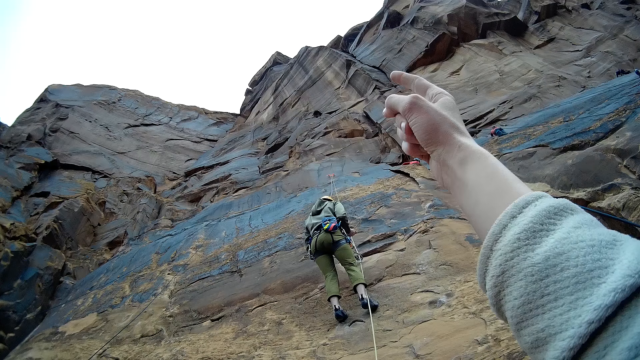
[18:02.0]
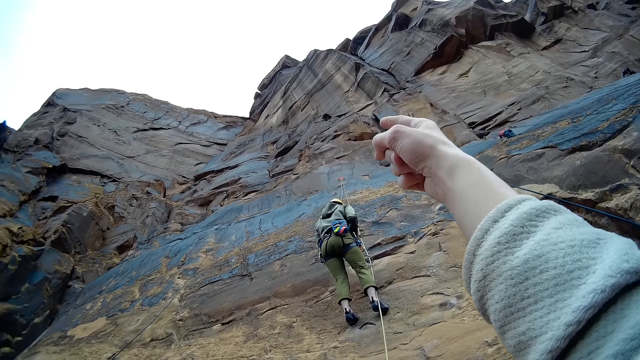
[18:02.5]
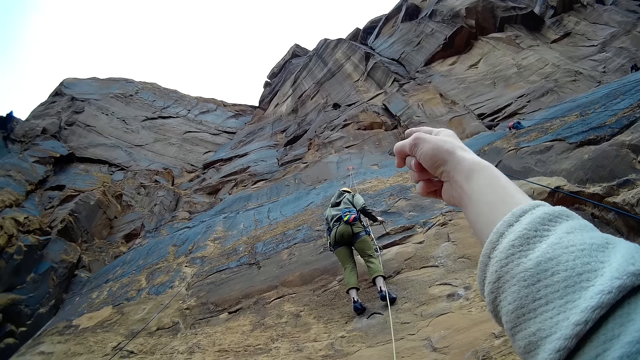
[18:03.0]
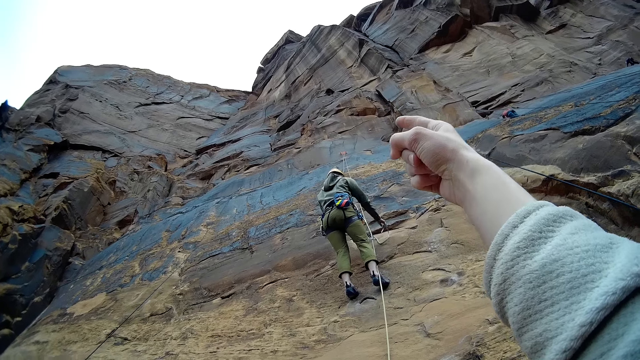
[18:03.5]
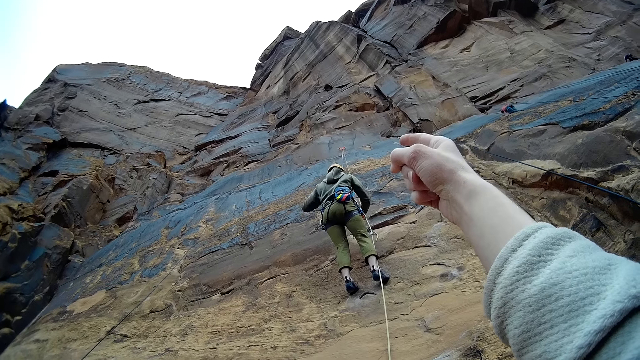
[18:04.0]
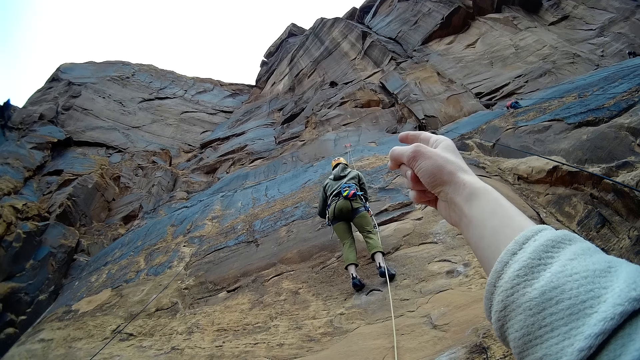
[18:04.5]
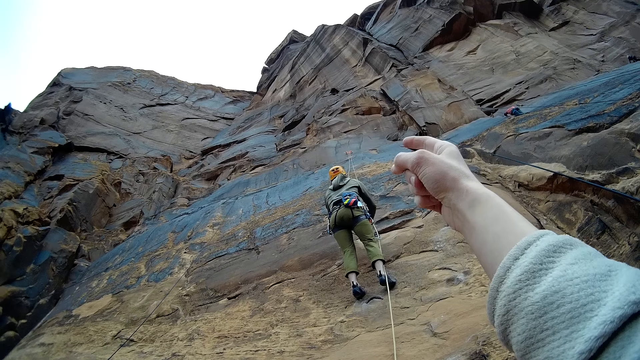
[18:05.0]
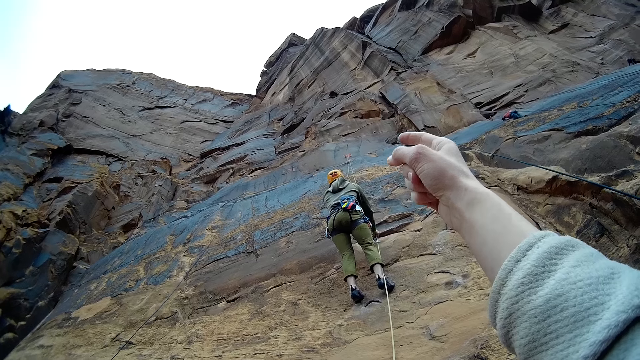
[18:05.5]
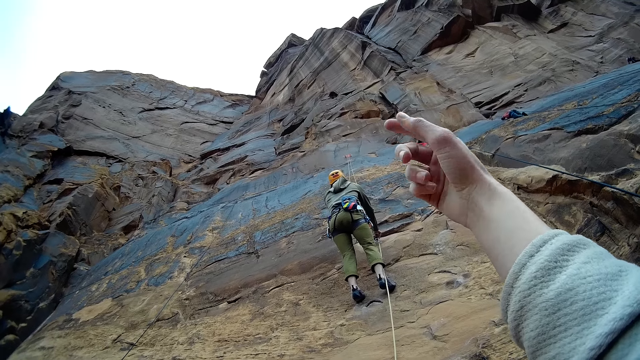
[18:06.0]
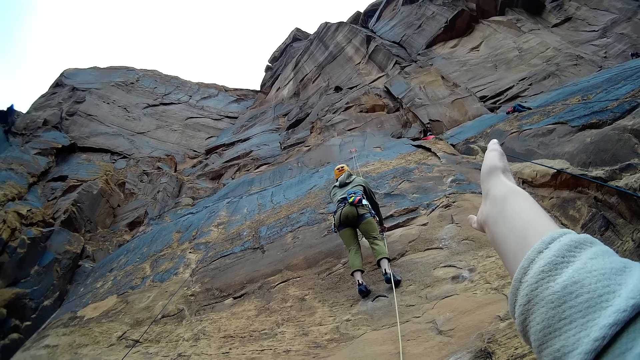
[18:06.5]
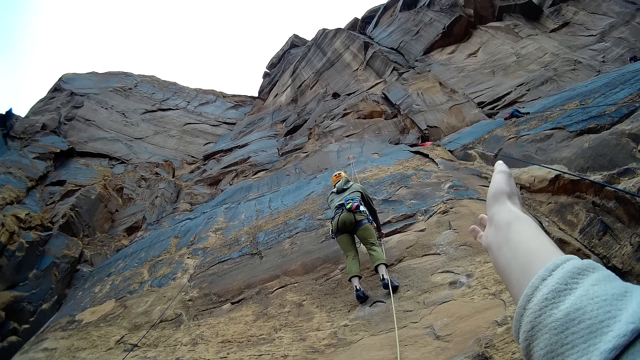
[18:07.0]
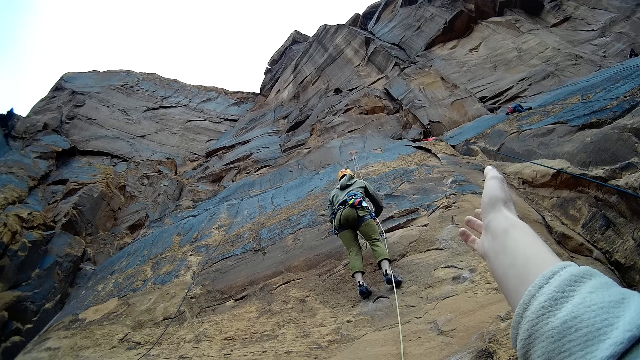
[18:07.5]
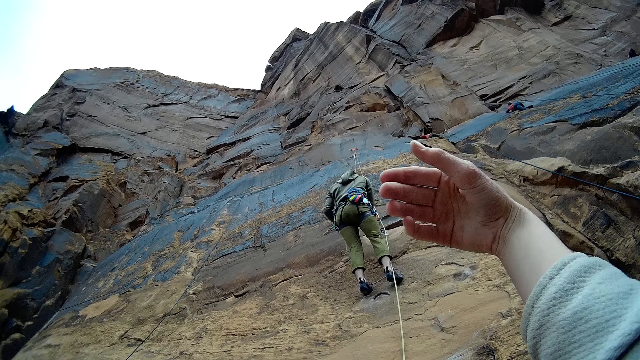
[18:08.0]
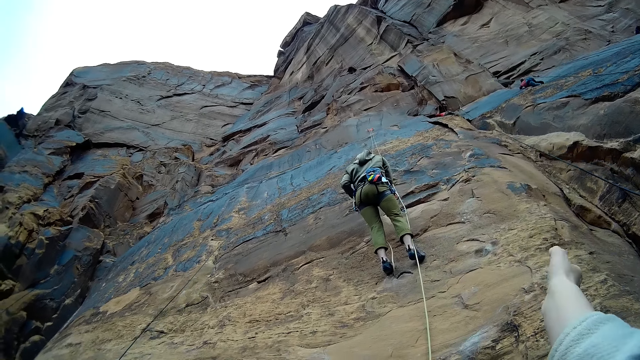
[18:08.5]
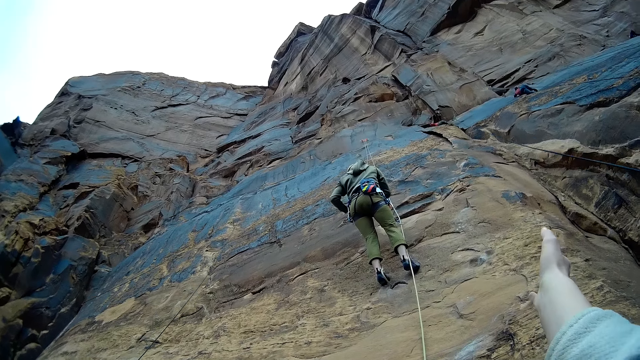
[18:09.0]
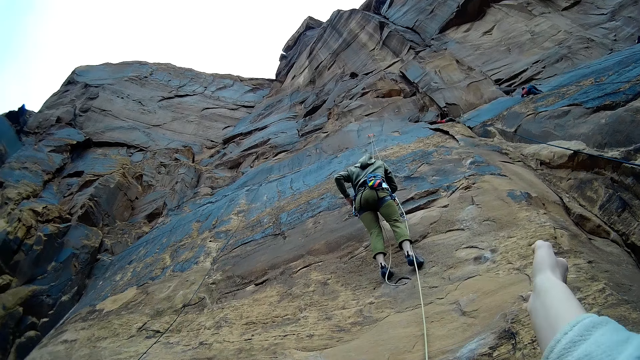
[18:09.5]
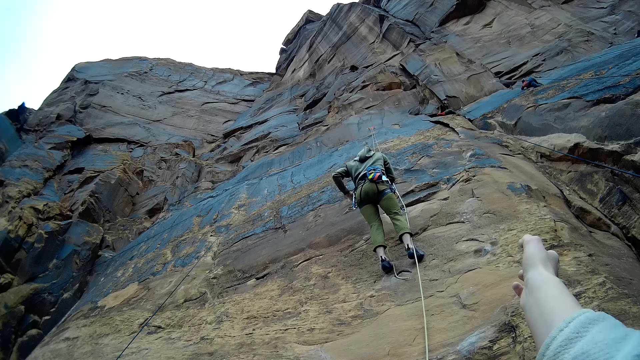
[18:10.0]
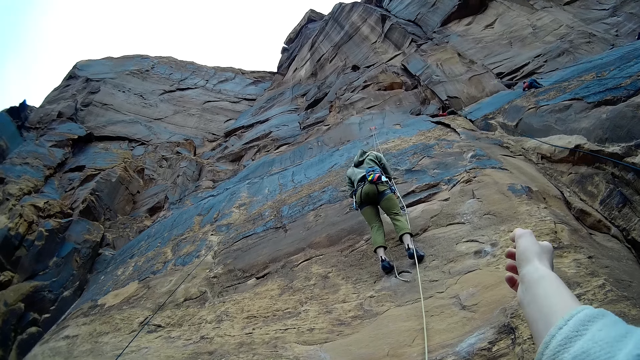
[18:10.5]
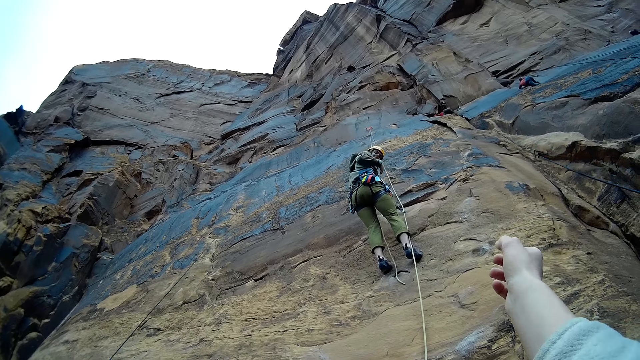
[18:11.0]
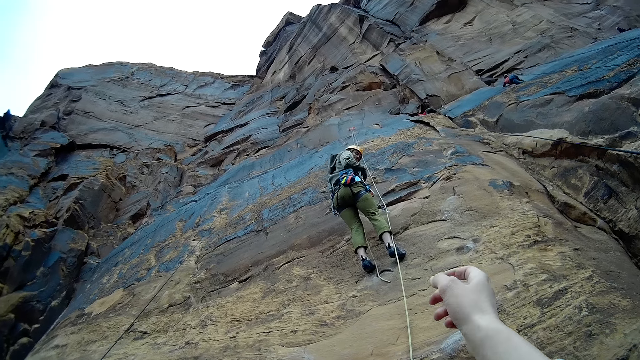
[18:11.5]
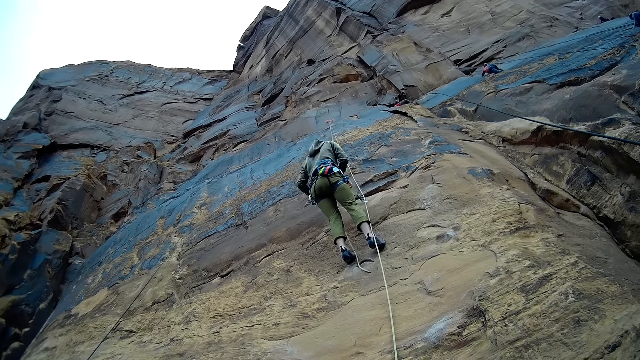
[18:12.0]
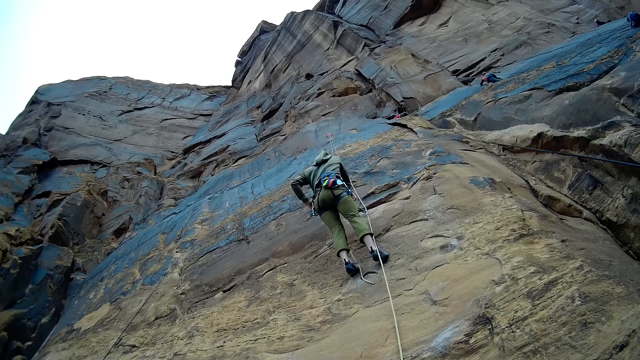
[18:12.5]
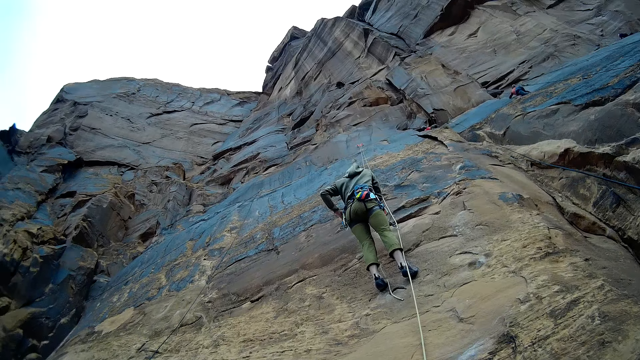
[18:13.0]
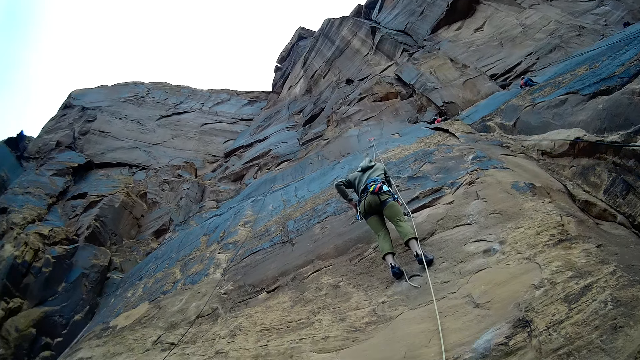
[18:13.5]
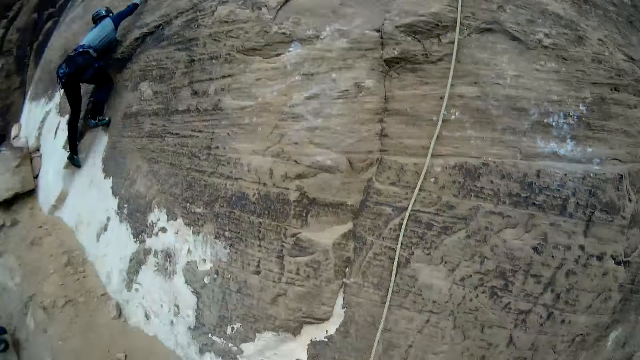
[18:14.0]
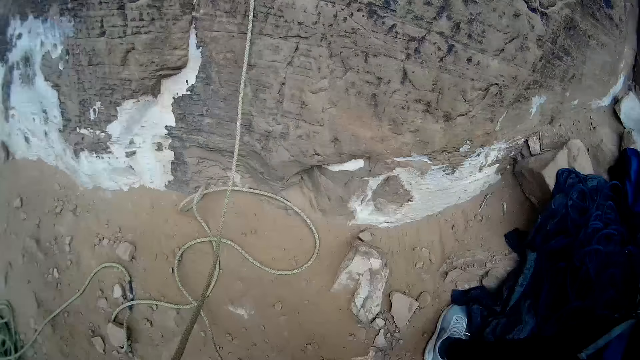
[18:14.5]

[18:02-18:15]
The camera wearer converses with a man.

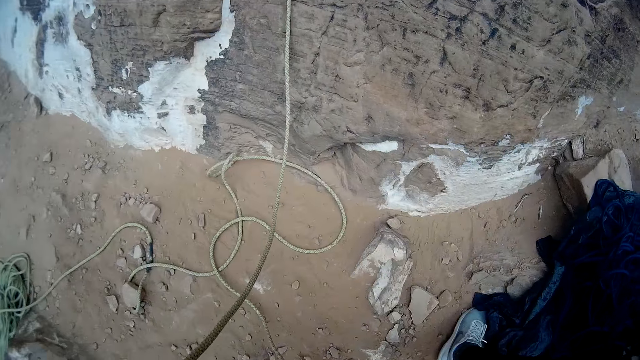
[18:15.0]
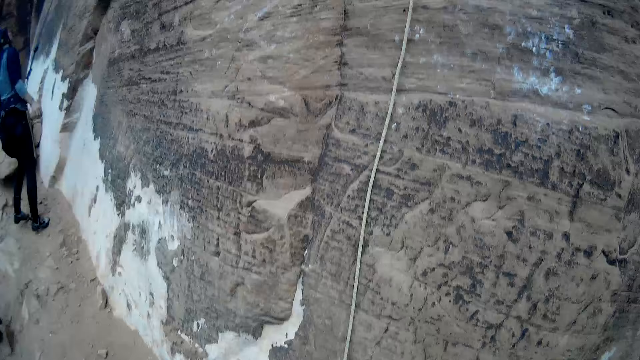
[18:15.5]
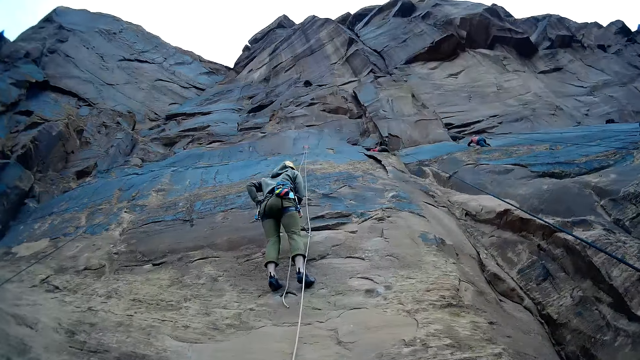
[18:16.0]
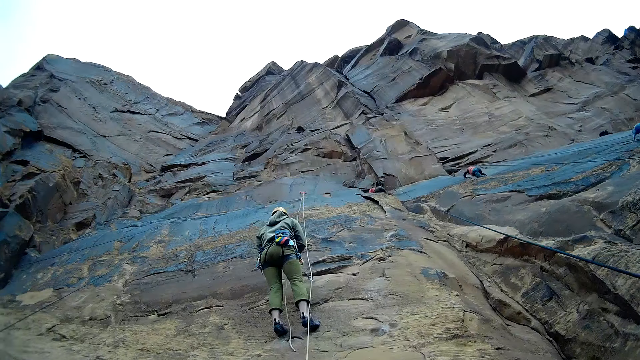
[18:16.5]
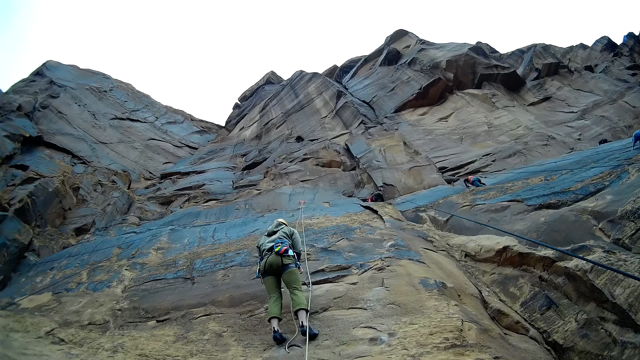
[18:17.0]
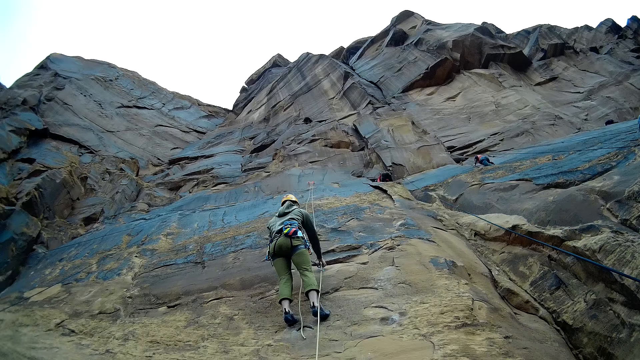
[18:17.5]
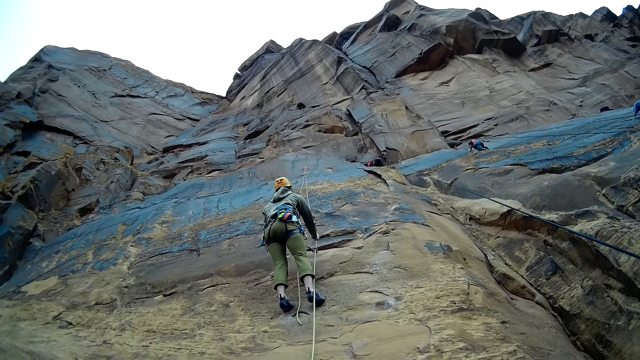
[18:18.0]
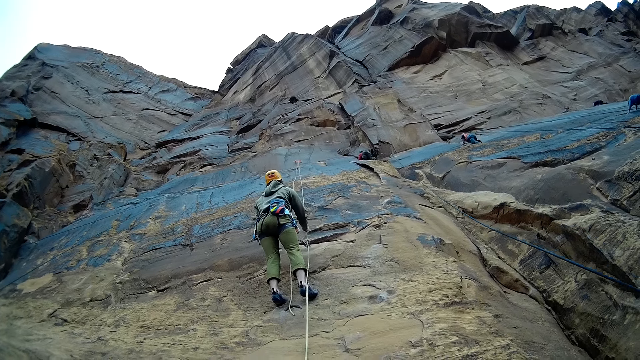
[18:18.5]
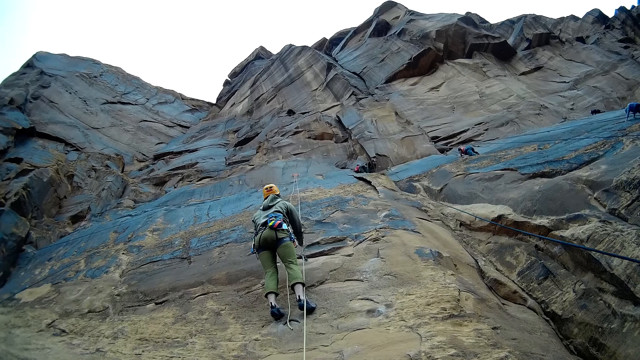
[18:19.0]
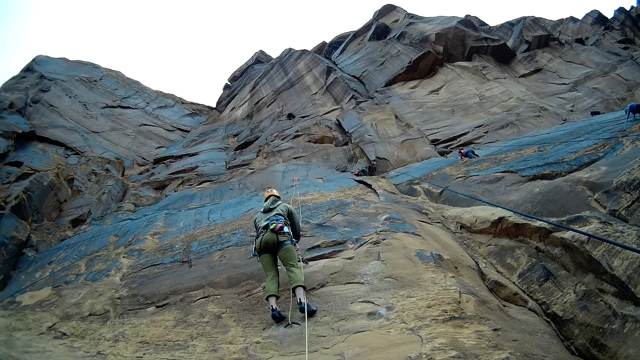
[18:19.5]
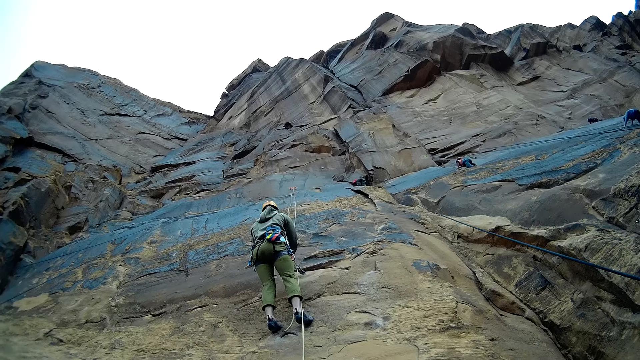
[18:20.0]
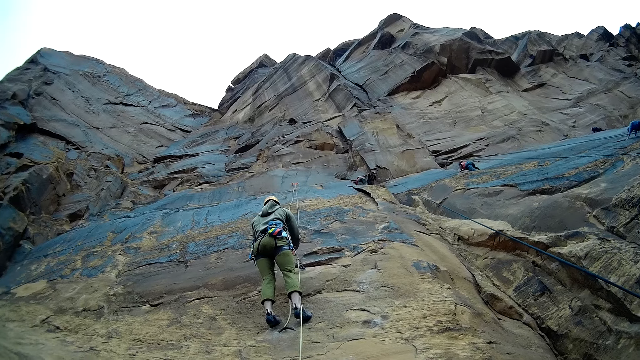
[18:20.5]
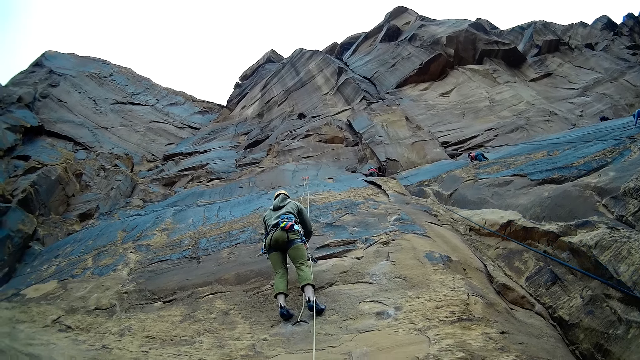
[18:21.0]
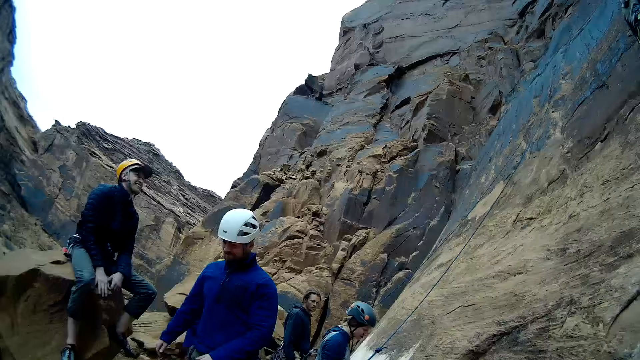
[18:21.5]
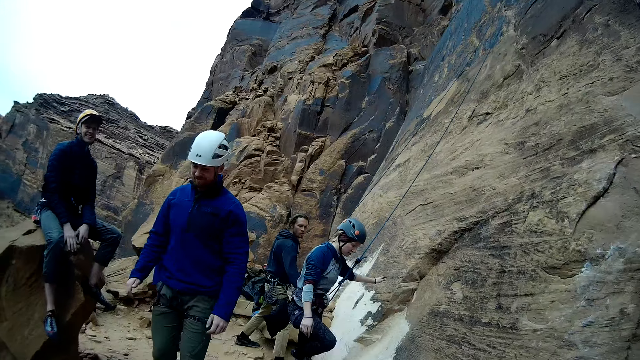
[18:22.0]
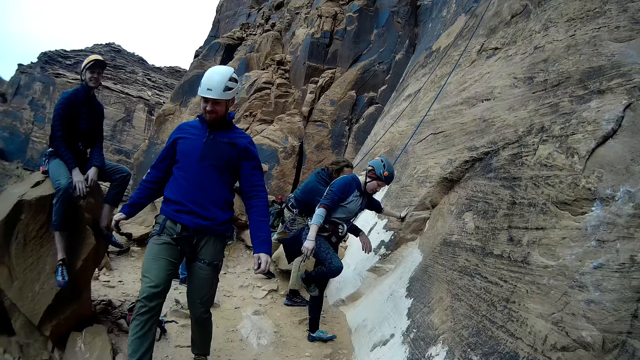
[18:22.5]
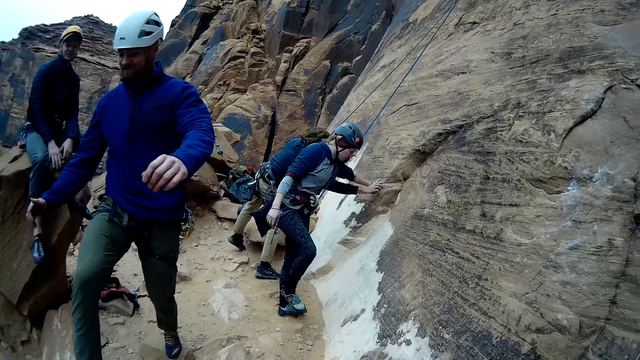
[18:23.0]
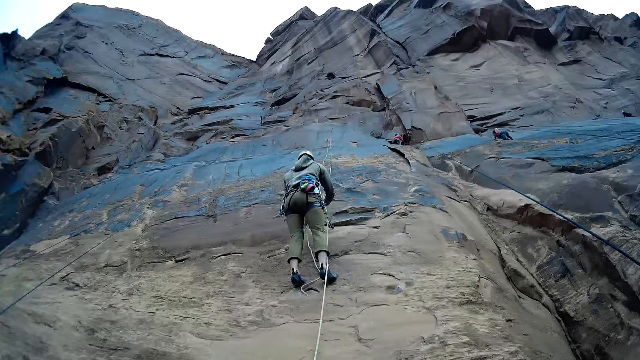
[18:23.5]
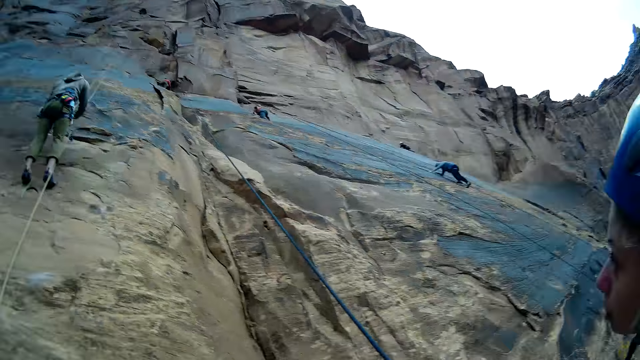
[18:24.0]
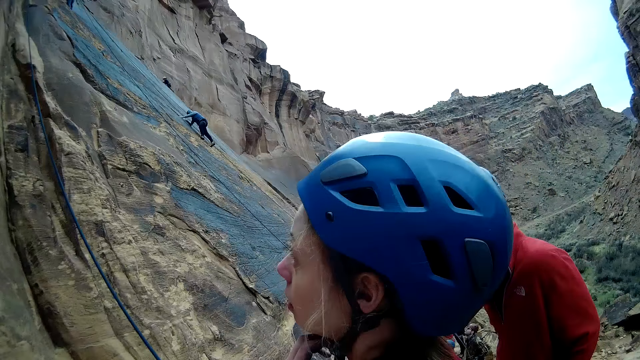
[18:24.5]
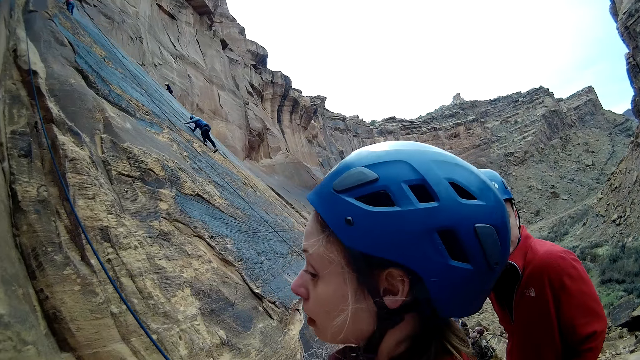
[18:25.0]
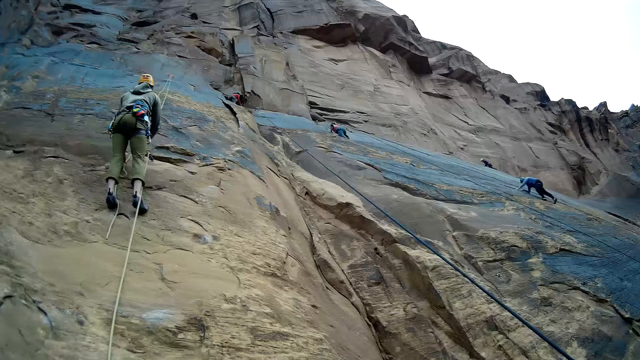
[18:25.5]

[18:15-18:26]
A person holds the rope. Another person bends their right leg. Another person walks along the mountain. Another person sits on the rock. The first person climbs the mountain. Another person climbs the mountain.
